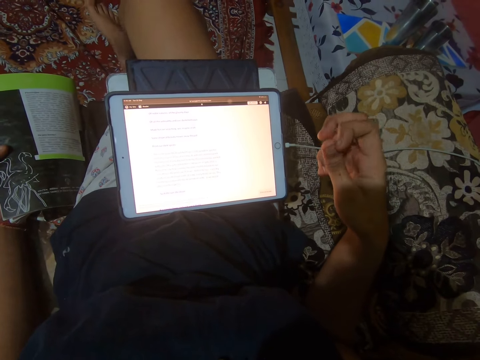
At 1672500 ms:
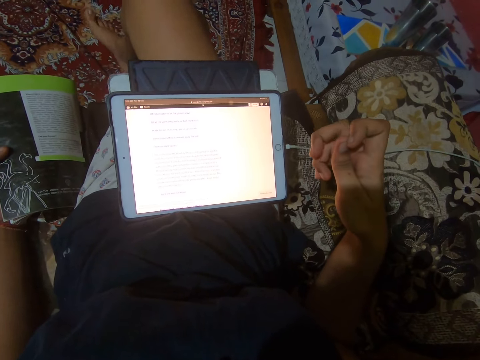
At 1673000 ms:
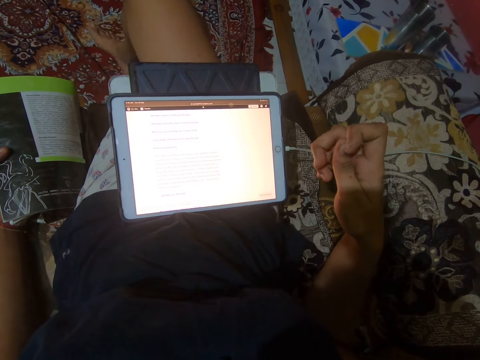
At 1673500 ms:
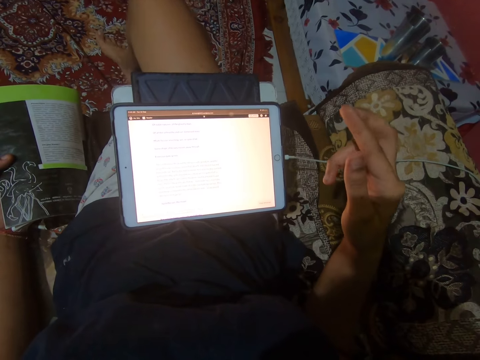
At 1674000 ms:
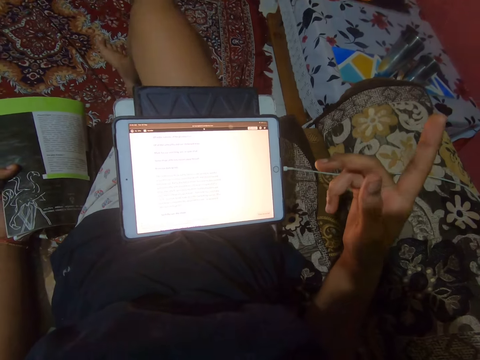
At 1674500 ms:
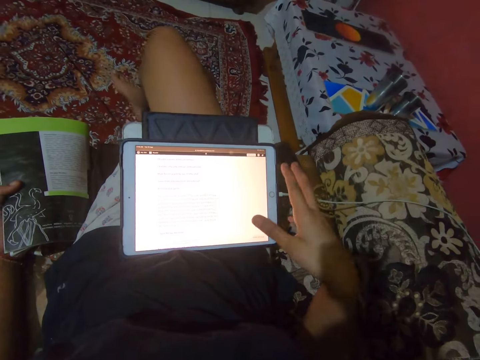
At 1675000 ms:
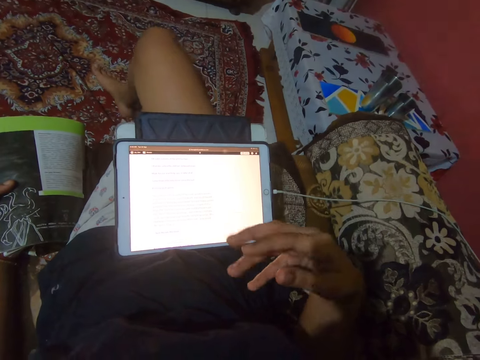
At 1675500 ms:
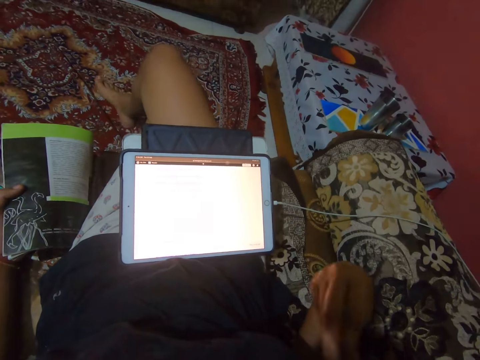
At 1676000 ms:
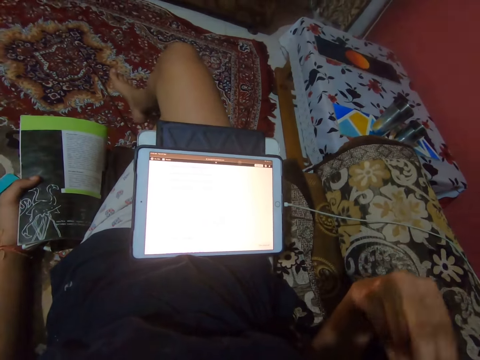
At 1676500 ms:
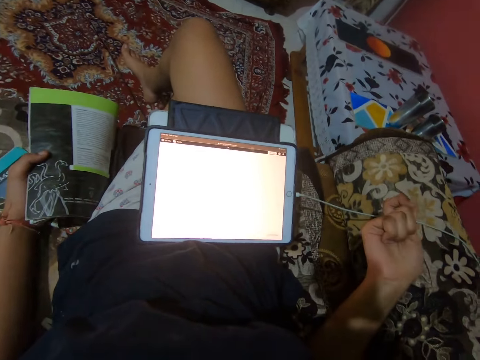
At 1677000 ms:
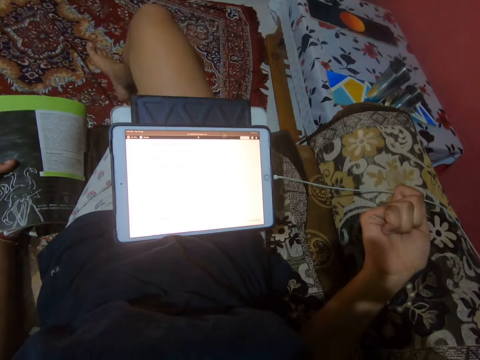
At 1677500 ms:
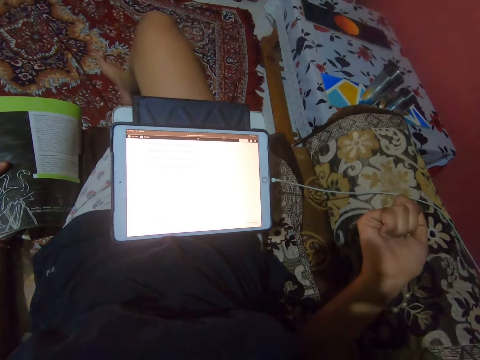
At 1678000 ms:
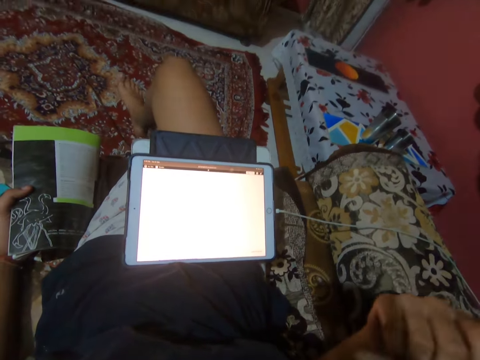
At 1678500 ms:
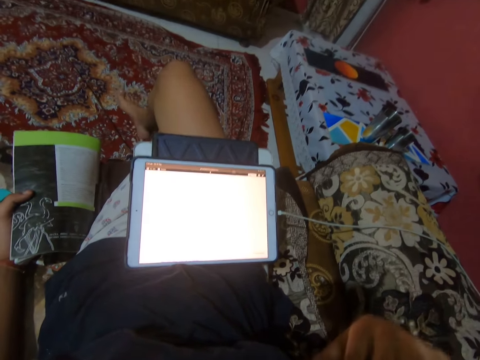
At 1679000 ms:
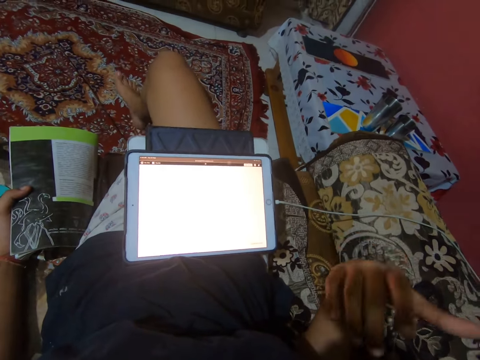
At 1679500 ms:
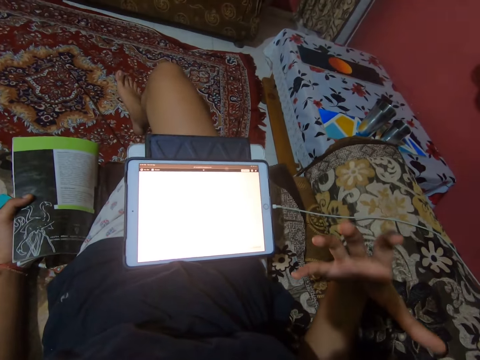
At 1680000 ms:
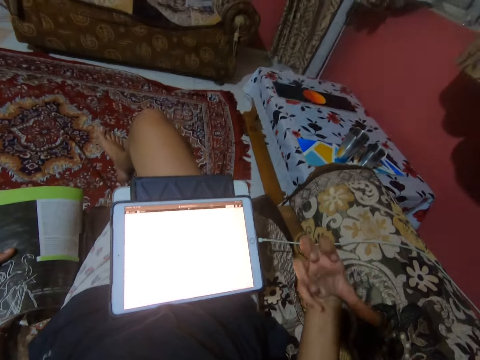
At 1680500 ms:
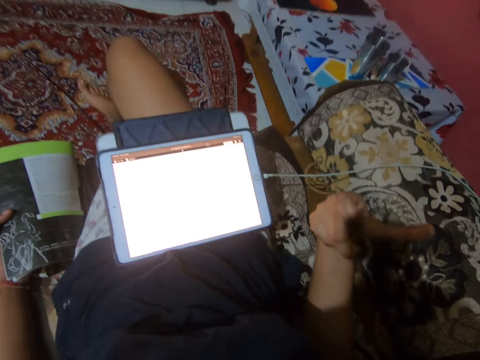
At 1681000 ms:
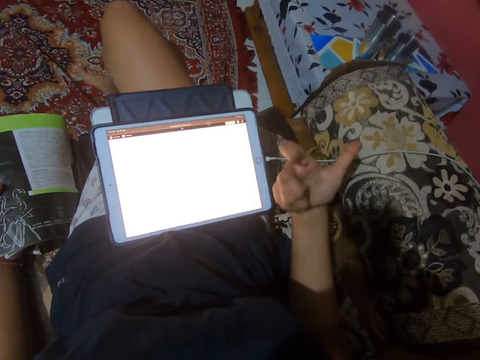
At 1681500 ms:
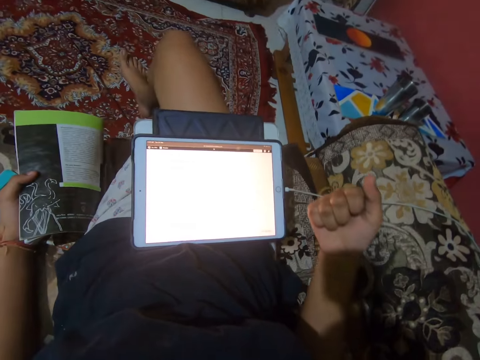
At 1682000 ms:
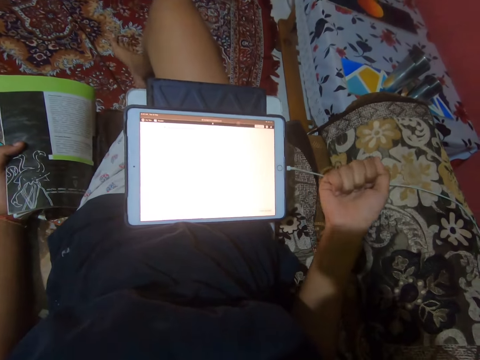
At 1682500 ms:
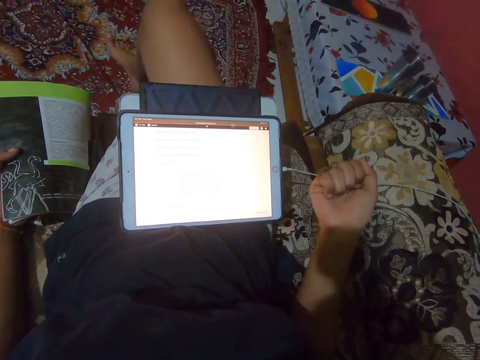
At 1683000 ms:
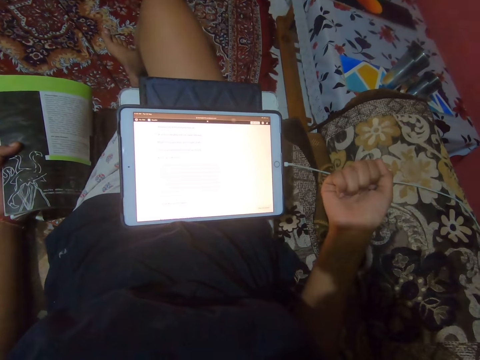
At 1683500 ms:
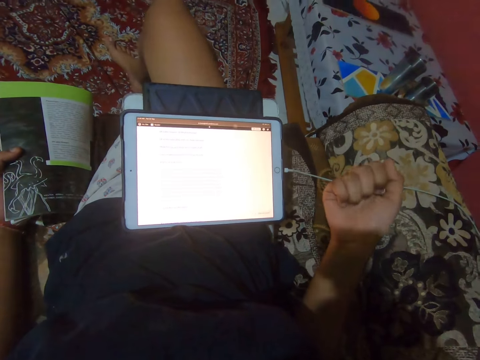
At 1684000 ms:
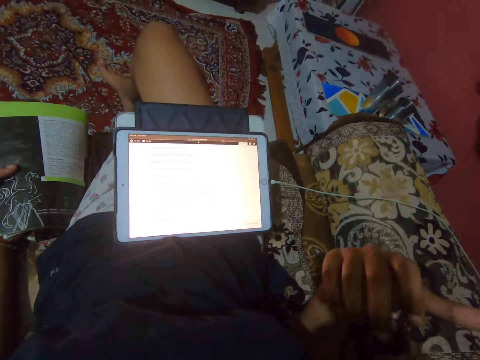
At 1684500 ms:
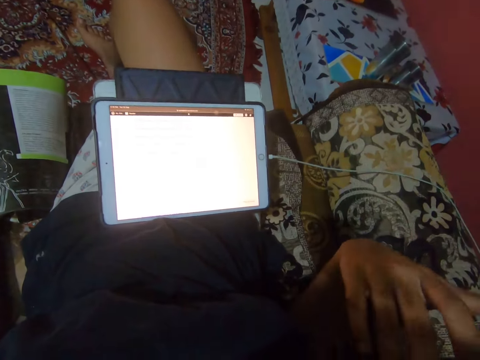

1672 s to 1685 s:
The camera wearer makes a gesture with her right hand.

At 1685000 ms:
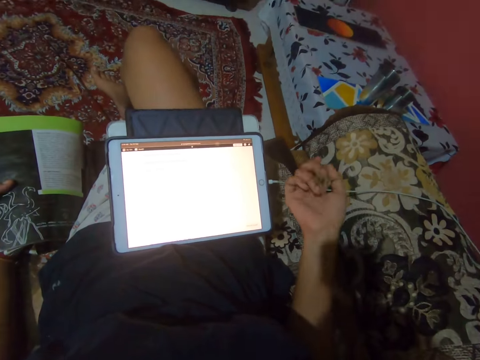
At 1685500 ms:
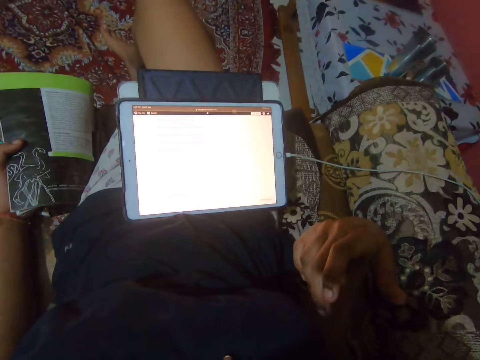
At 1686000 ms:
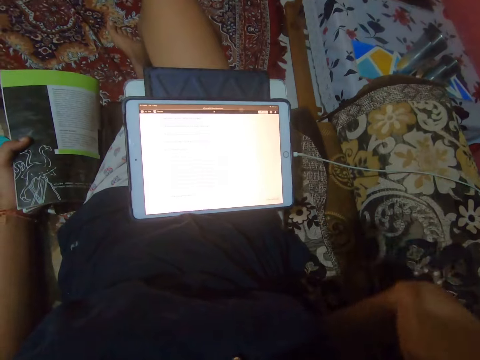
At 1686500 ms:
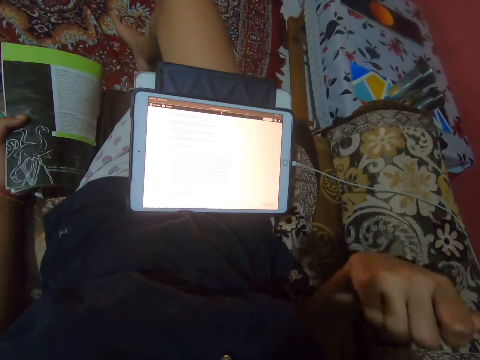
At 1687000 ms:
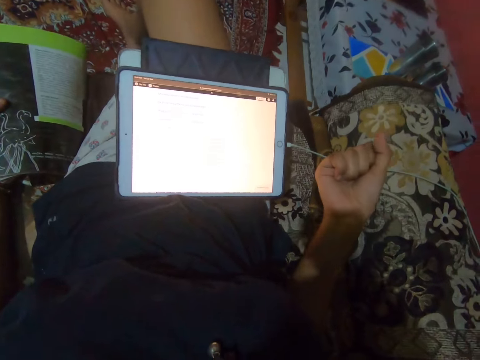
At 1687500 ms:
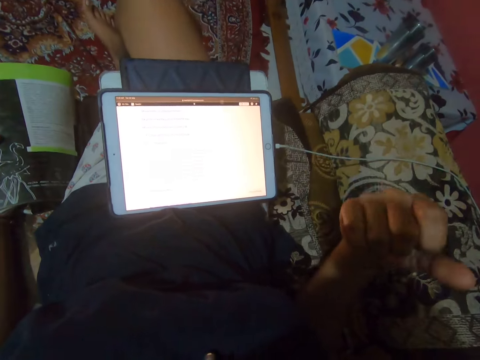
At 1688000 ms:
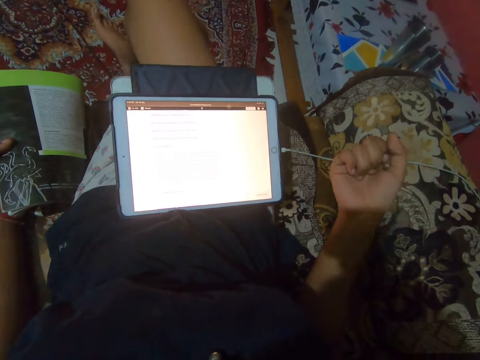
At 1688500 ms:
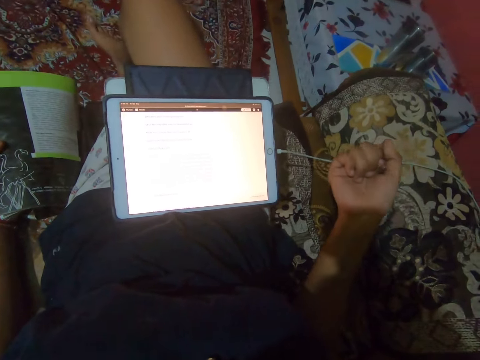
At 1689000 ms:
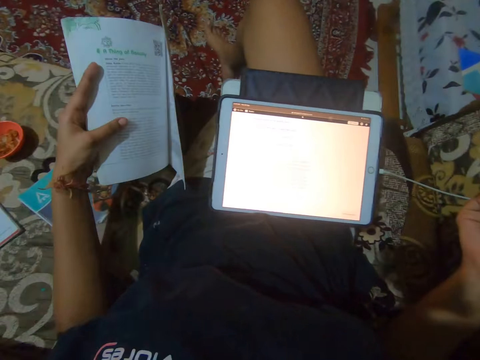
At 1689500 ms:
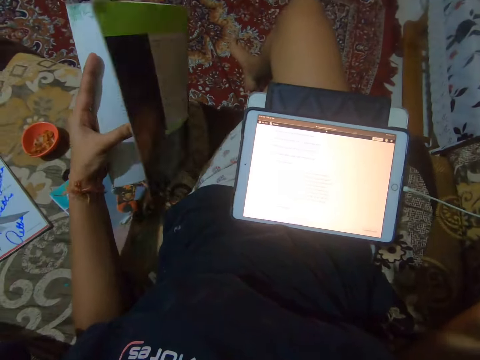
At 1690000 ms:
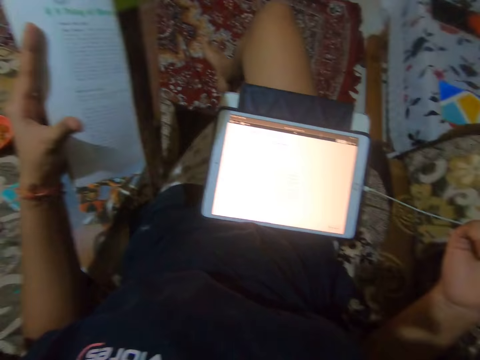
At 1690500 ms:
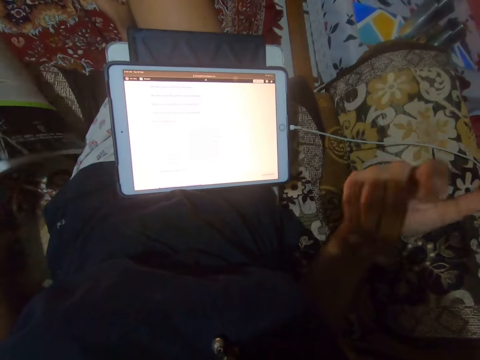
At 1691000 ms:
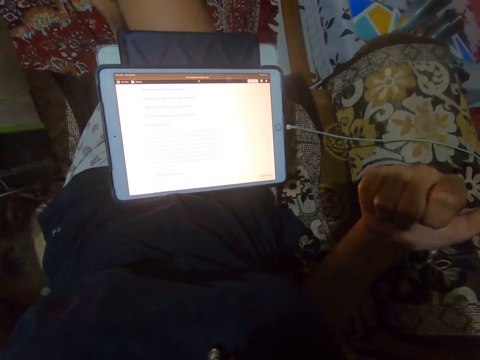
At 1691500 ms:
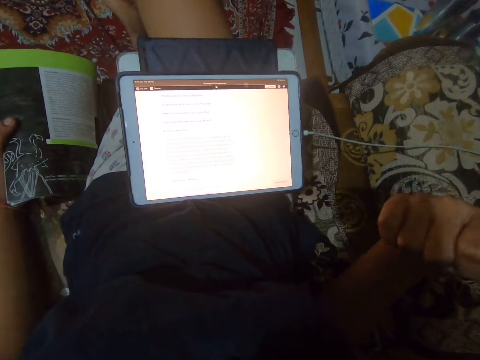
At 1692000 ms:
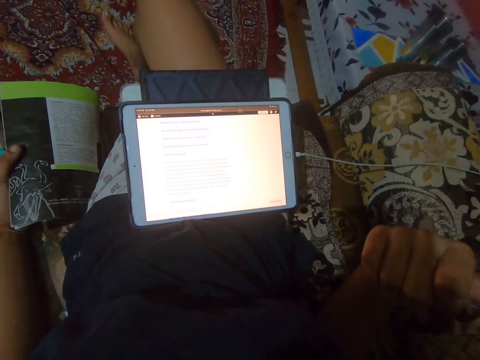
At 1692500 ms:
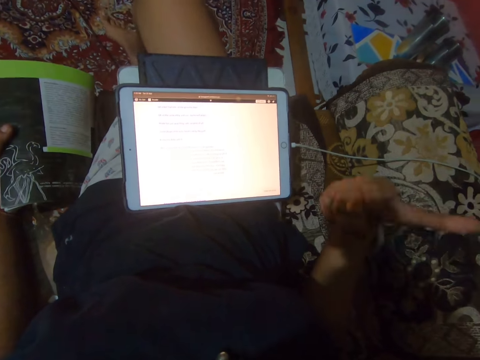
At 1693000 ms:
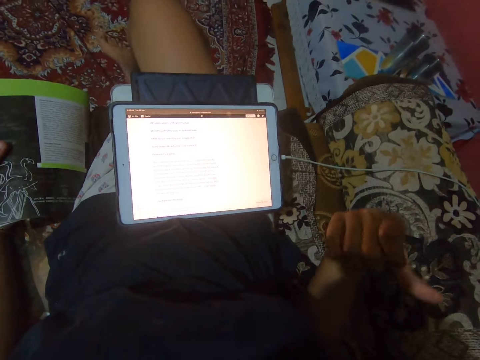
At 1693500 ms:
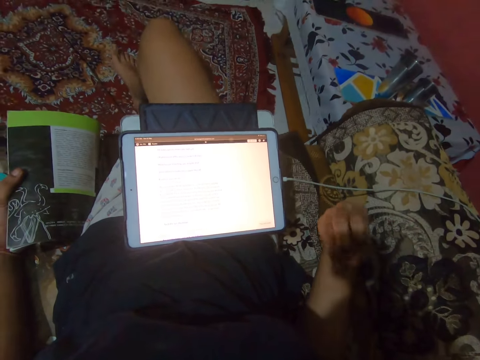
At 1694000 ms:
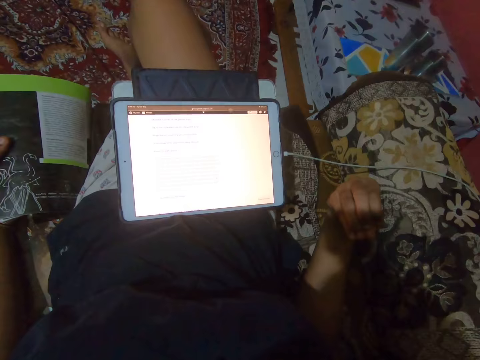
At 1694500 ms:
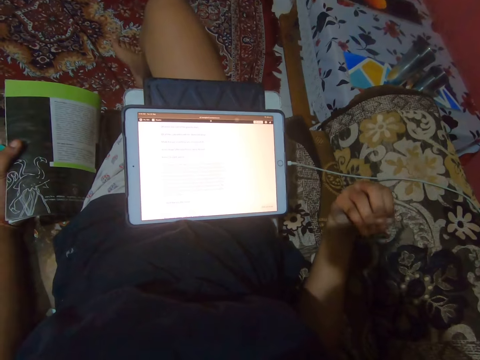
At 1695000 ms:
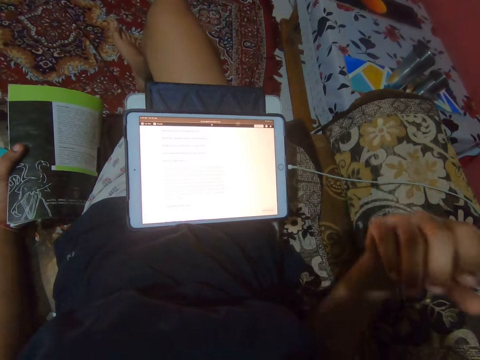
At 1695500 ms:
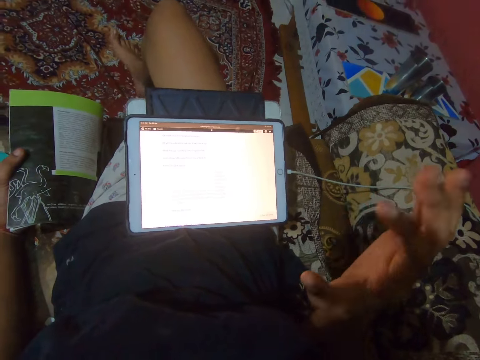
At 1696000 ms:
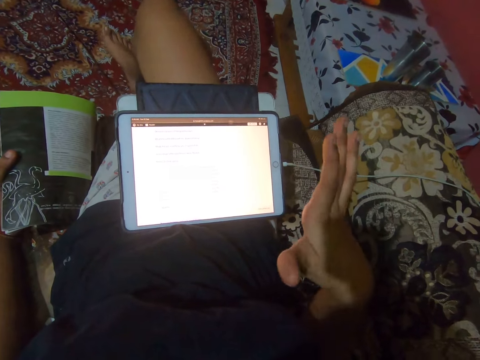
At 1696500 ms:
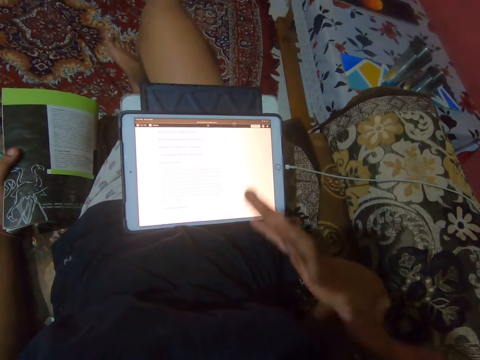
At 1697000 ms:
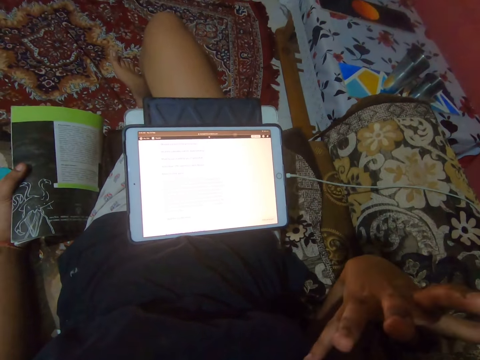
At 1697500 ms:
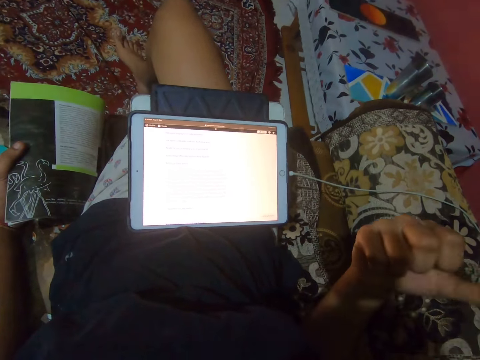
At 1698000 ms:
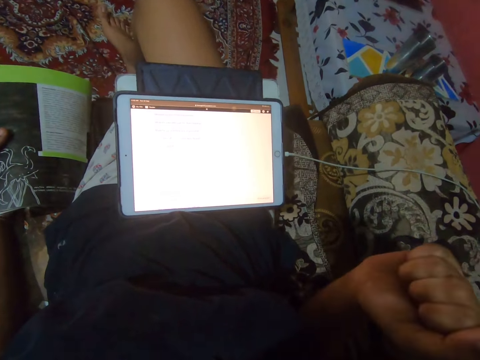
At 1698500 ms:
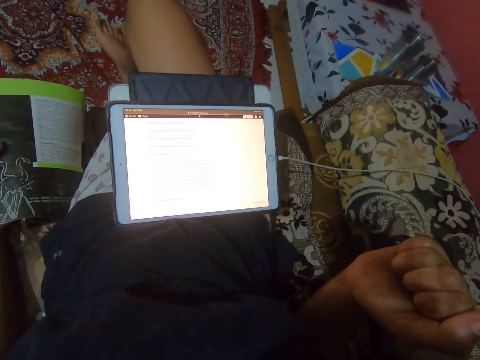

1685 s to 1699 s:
The camera wearer opens a book in her left hand. She raises the book. She places the book on a sofa. She makes a gesture with her right hand.
